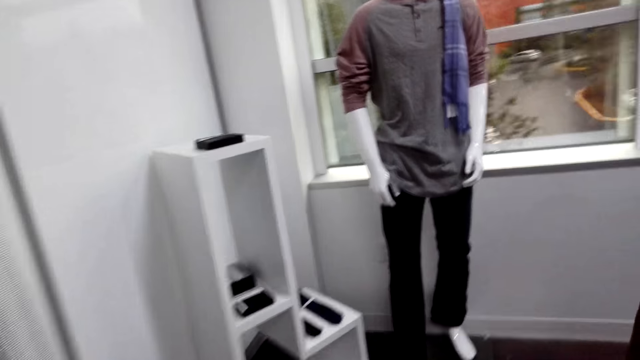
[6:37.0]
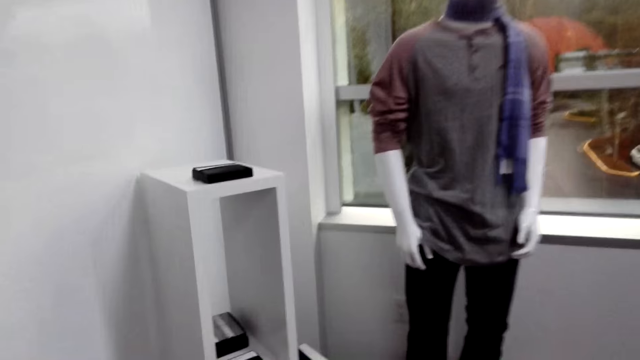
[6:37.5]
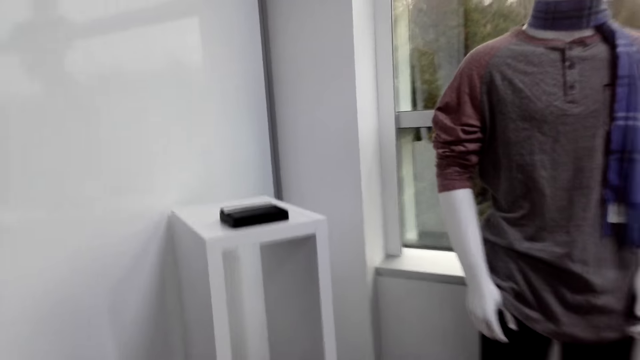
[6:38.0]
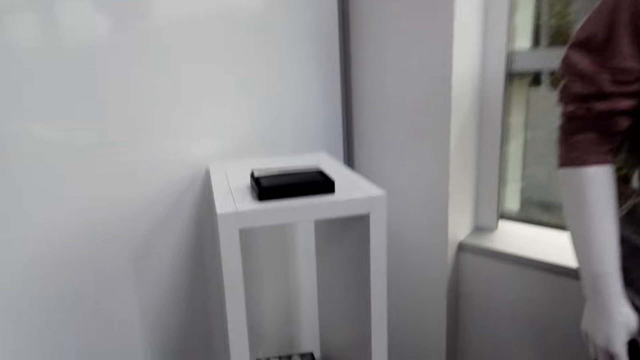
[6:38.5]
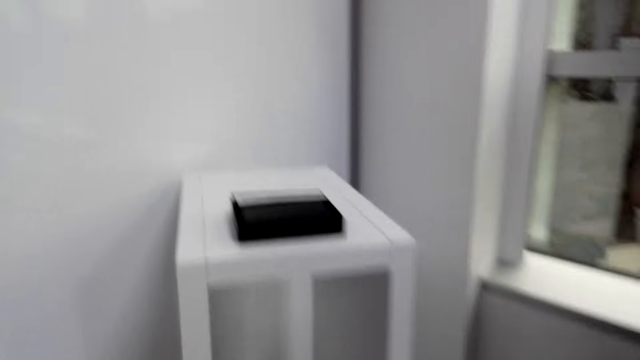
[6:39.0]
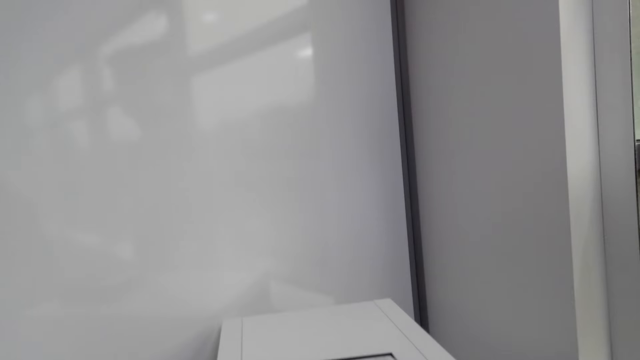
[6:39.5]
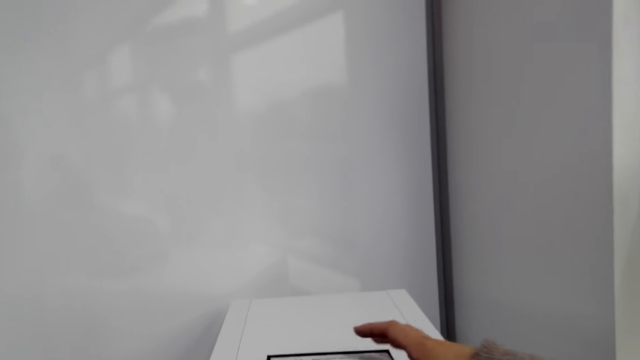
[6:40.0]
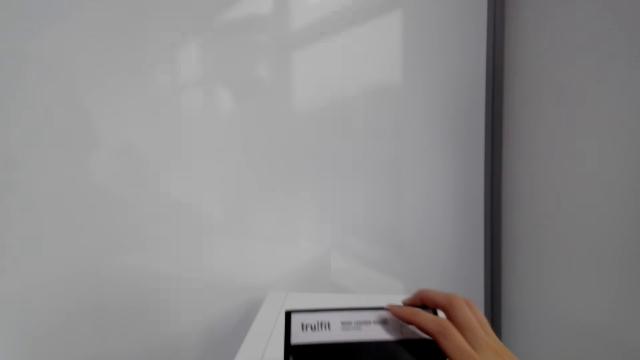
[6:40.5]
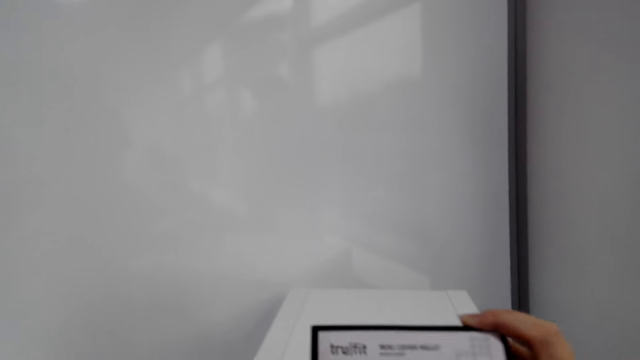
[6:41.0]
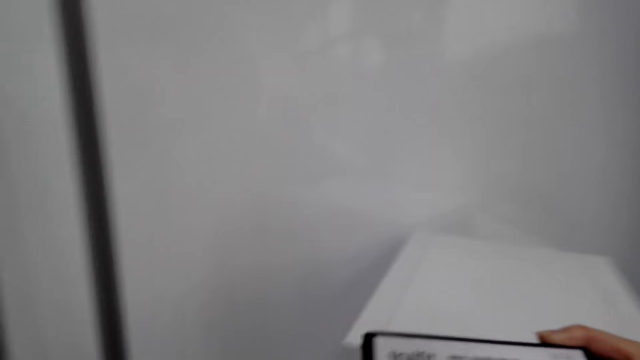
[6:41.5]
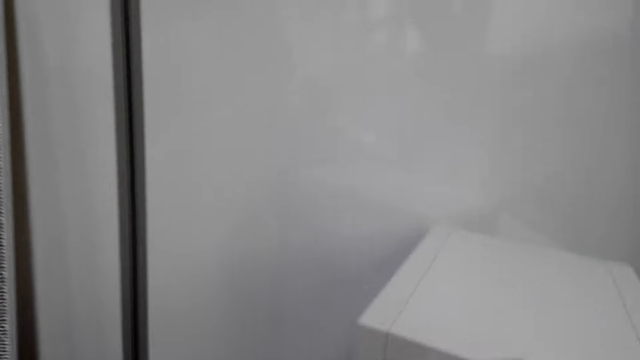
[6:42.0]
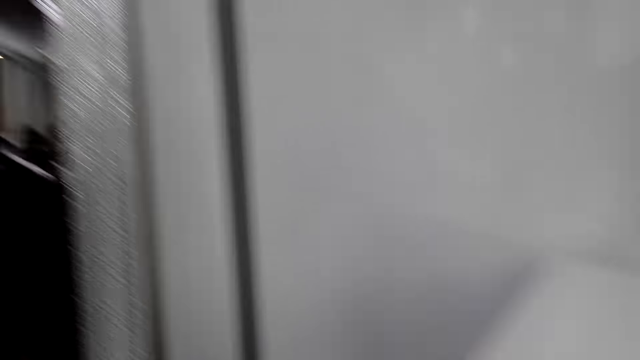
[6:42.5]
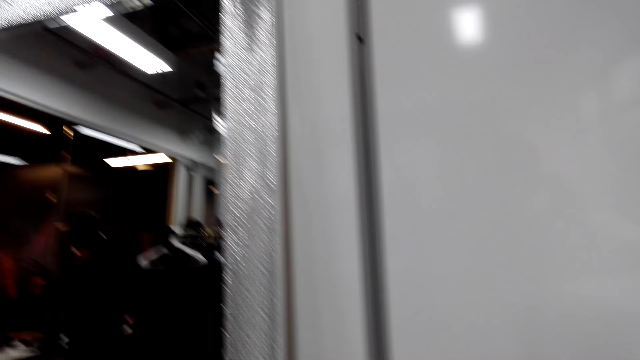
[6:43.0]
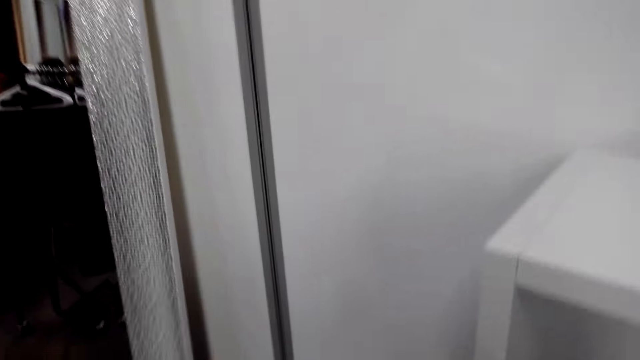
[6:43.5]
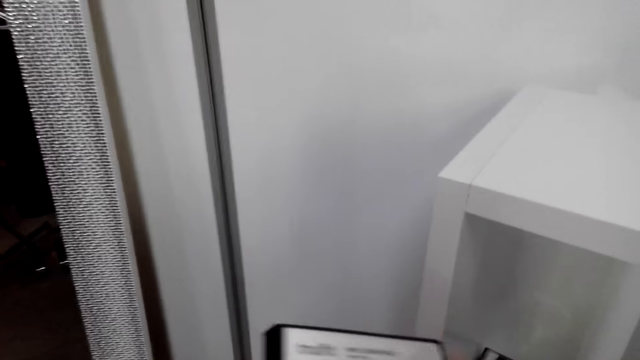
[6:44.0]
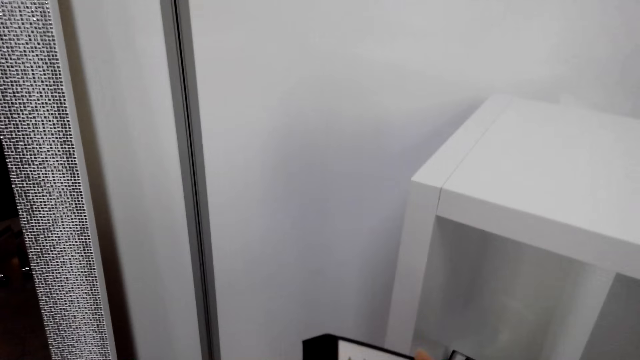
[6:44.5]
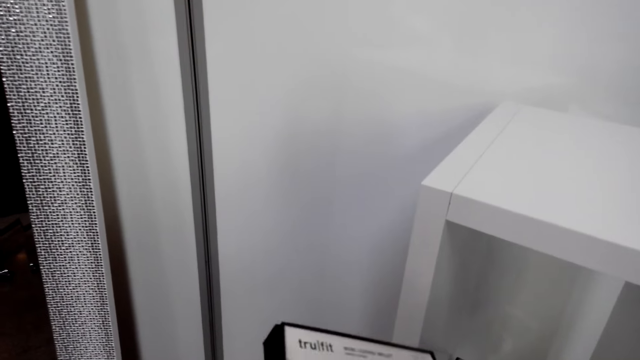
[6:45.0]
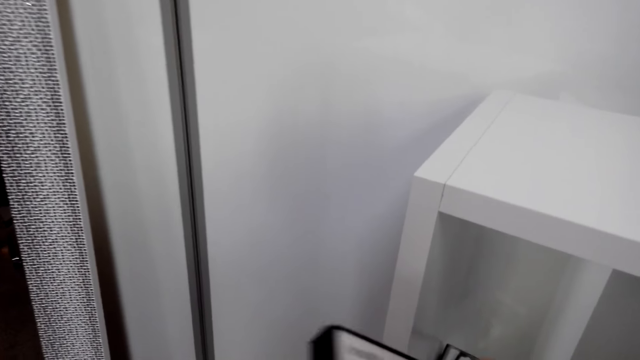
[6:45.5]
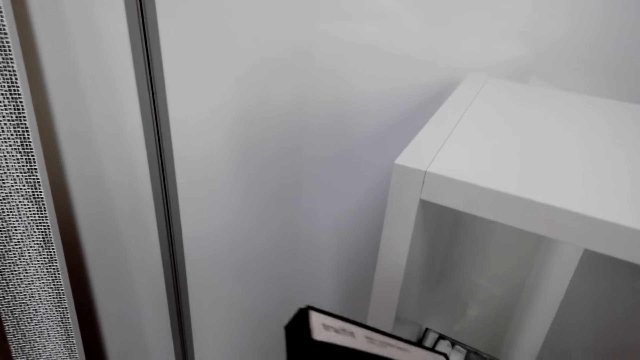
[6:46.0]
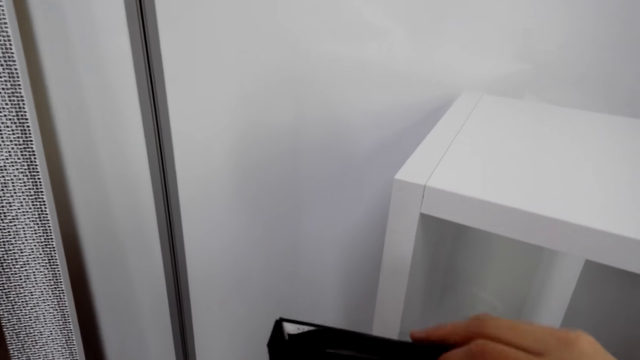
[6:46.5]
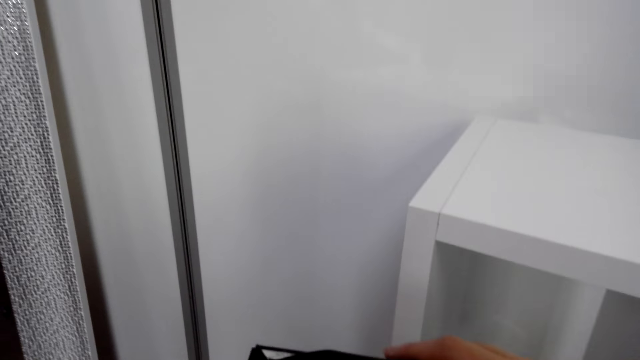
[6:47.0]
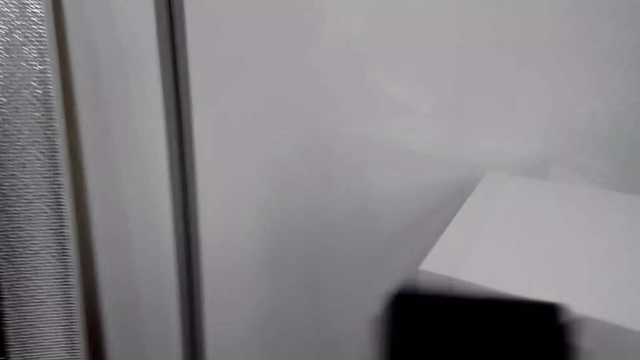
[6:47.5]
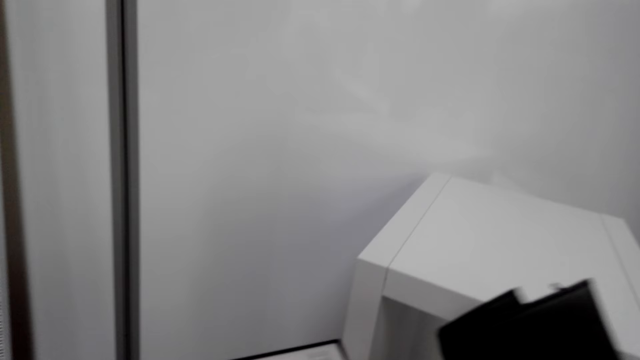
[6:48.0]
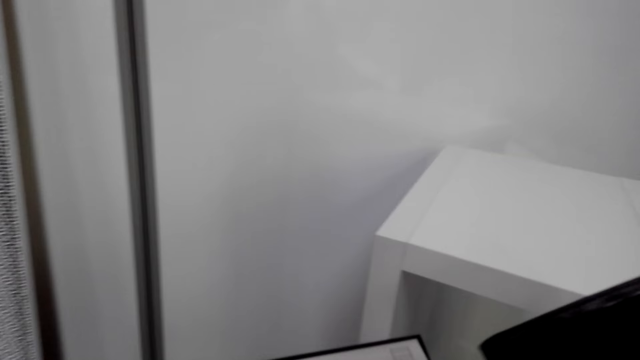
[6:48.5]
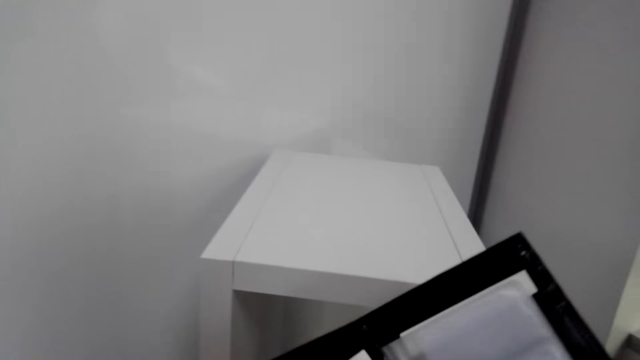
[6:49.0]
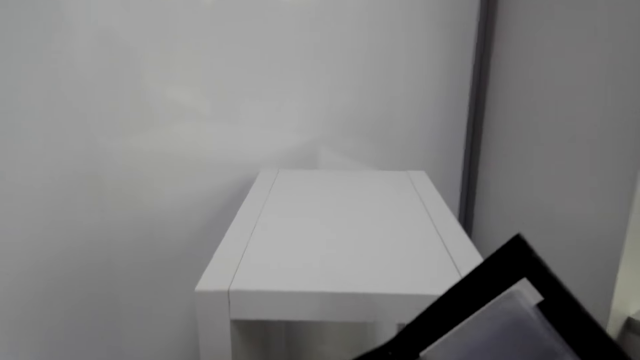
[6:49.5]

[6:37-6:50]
The camera wearer holds the small box. They pick a wallet box from the display cabinet. They open the box wallet.

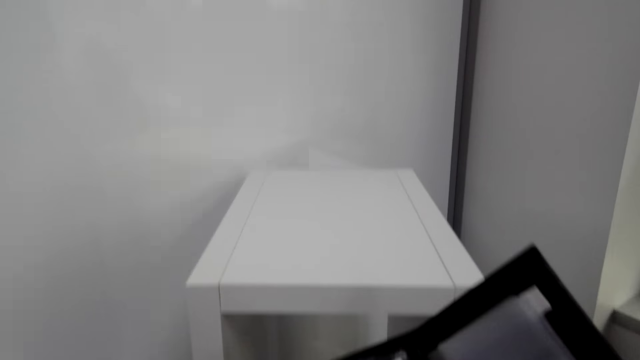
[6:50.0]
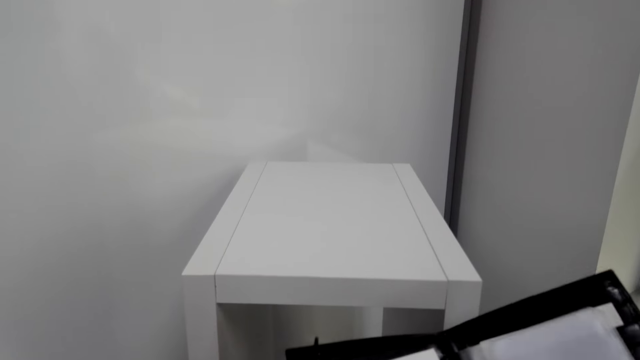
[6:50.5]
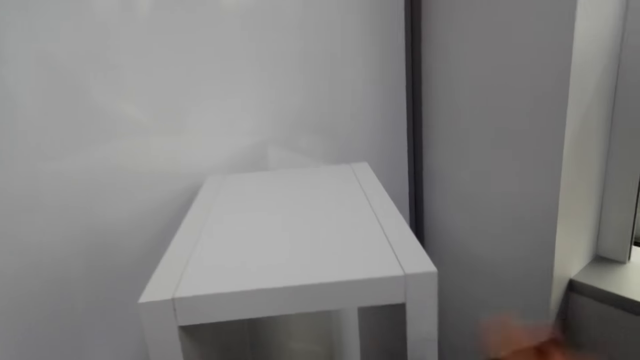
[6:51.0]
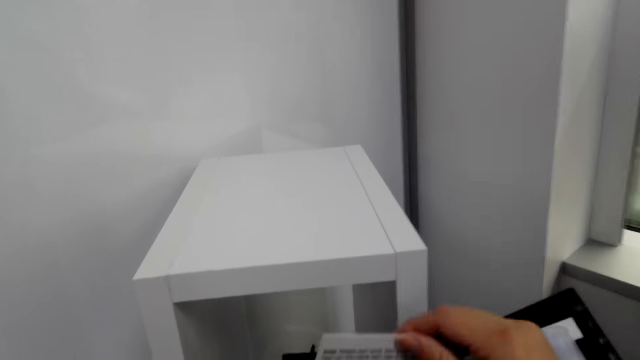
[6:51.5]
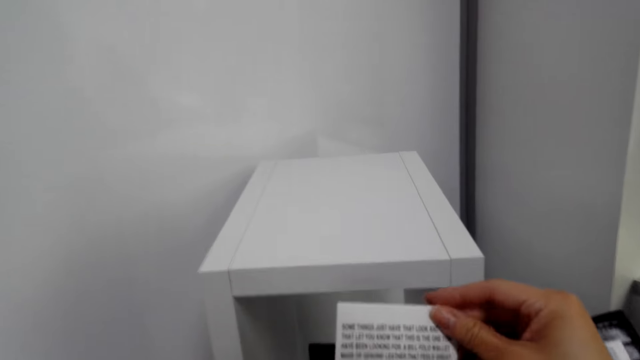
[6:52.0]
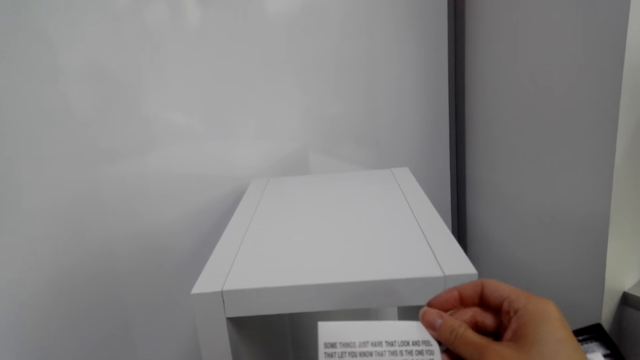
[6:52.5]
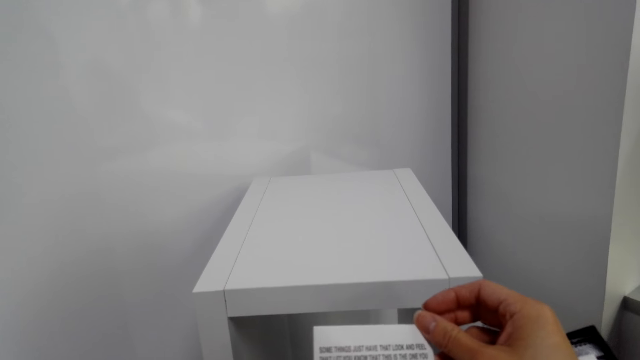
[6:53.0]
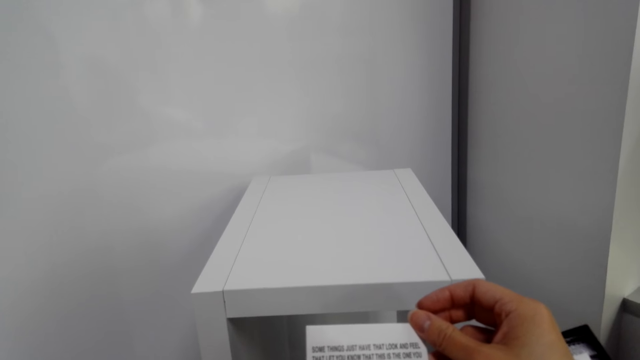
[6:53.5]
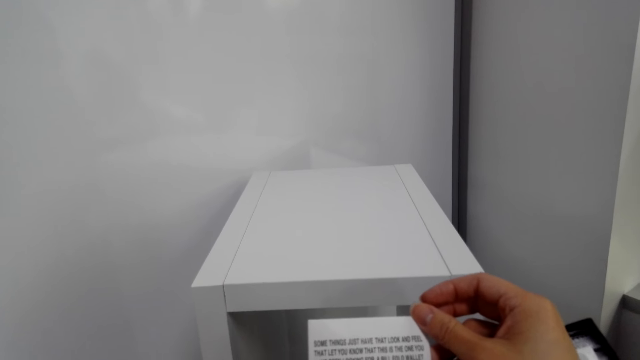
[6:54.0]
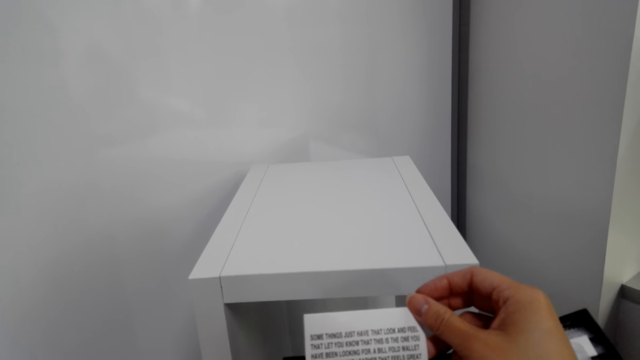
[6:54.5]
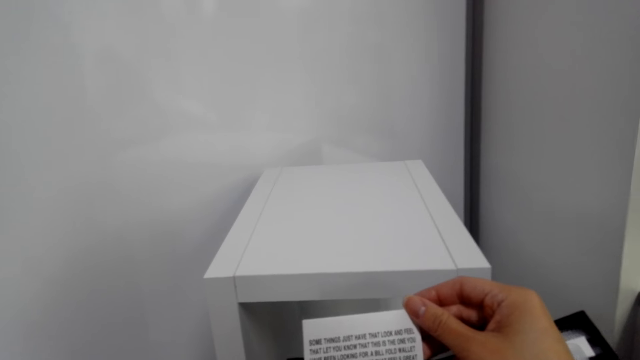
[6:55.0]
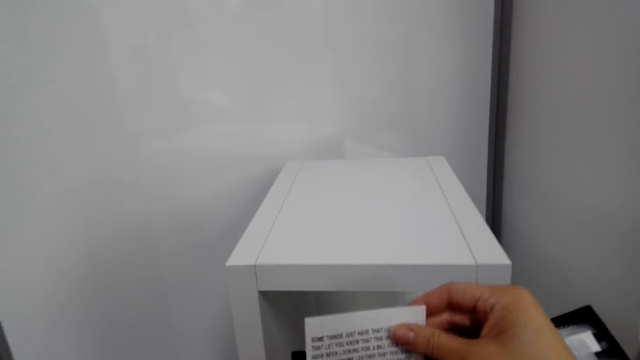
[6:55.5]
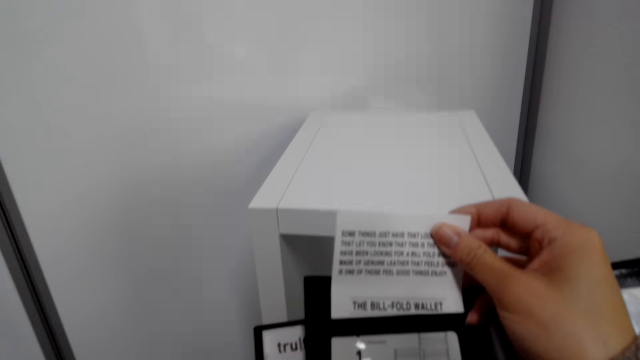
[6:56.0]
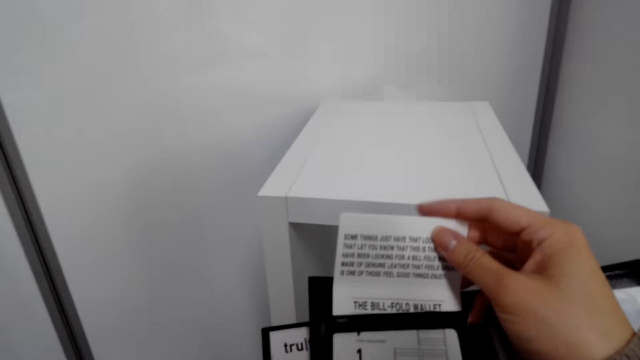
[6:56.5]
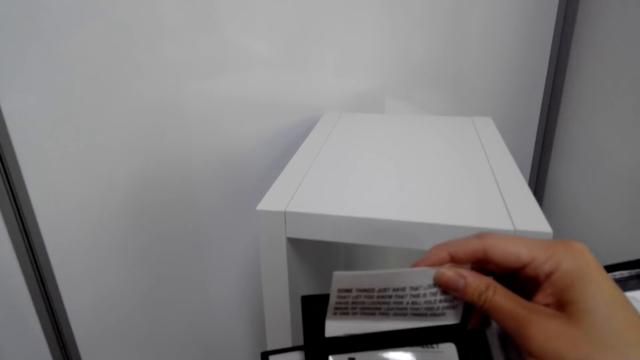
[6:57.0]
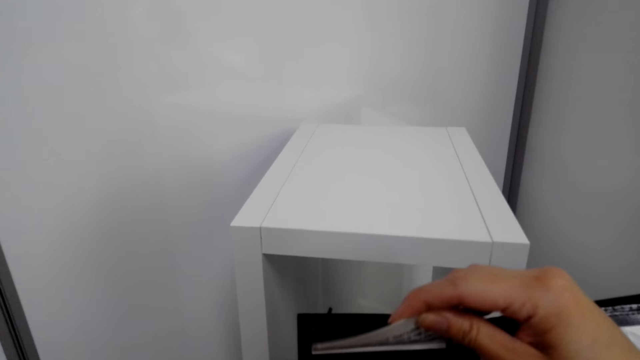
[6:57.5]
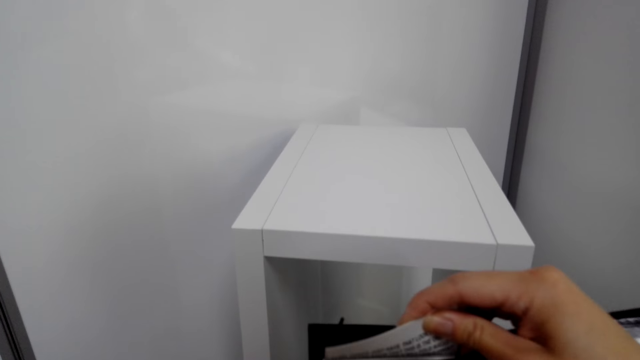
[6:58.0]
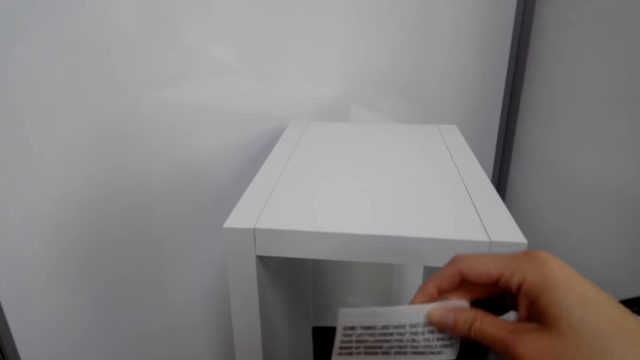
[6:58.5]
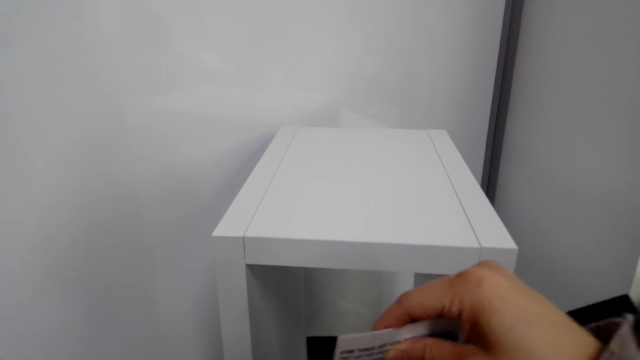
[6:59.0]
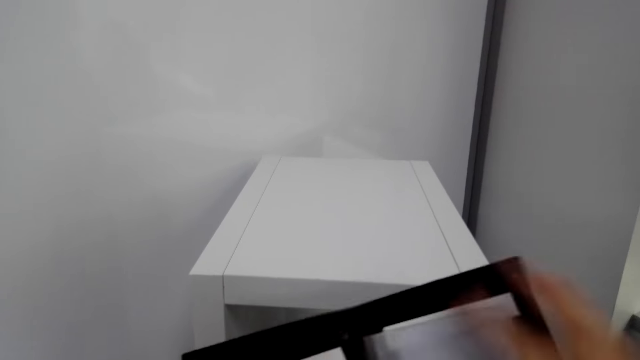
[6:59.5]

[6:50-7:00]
The camera wearer removes a piece of paper from the wallet. They read the paper inside the wallet. They return the piece of paper inside the wallet.
